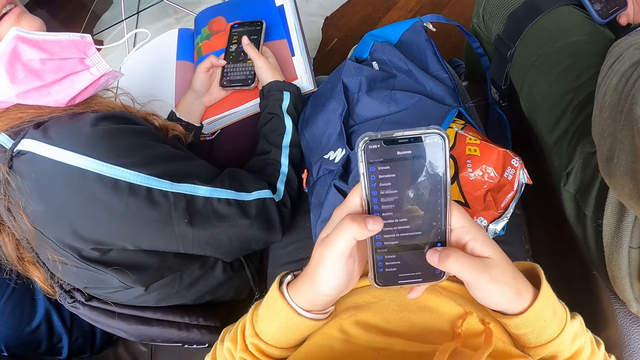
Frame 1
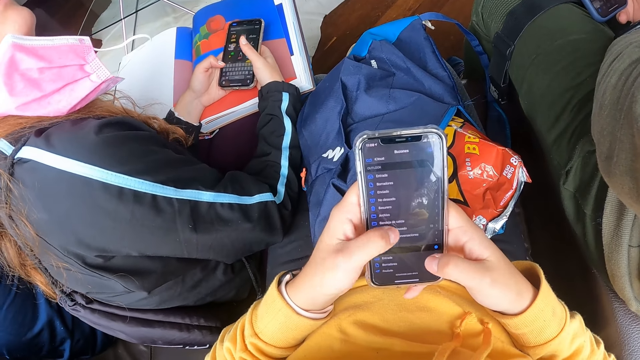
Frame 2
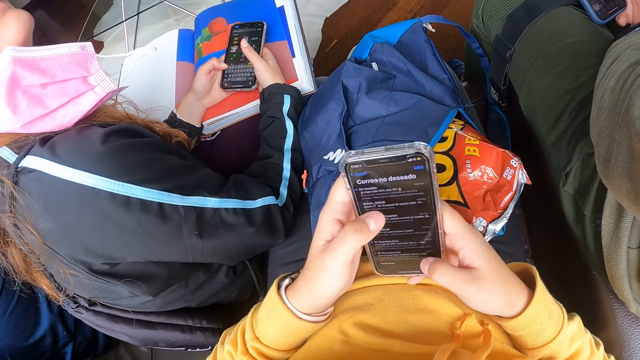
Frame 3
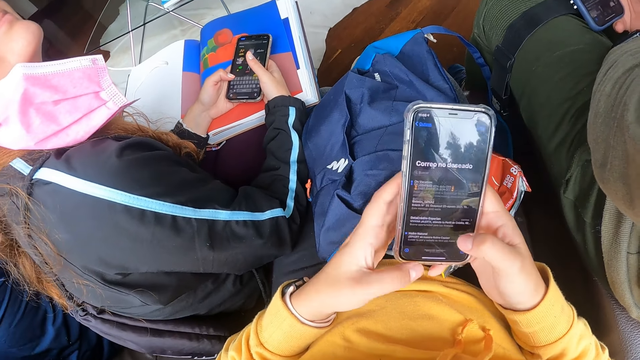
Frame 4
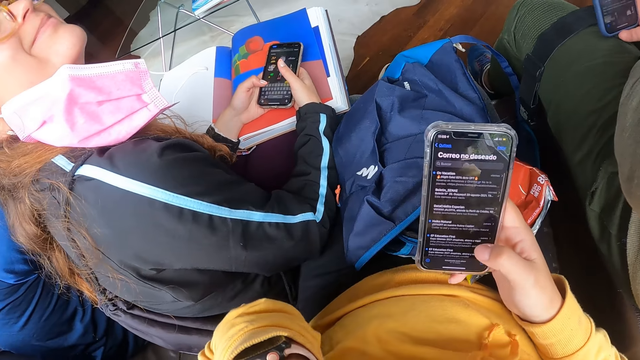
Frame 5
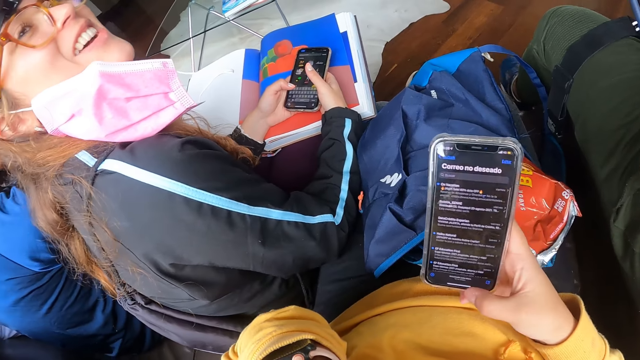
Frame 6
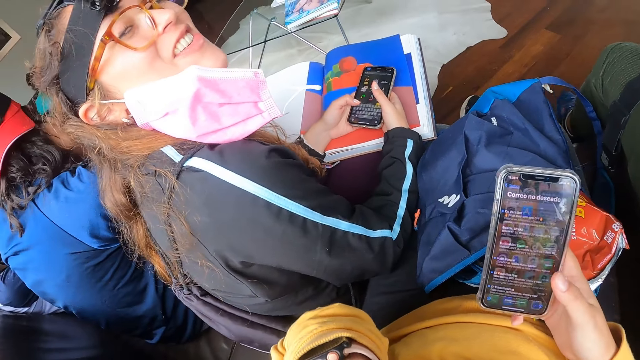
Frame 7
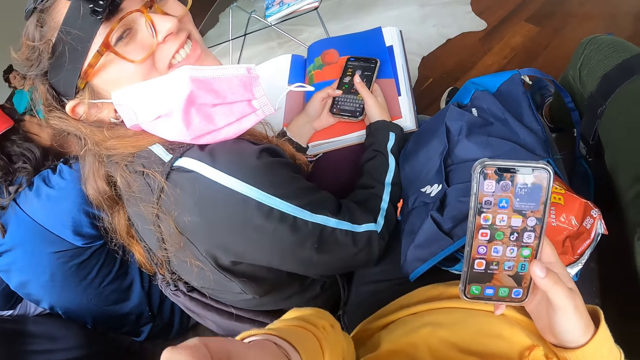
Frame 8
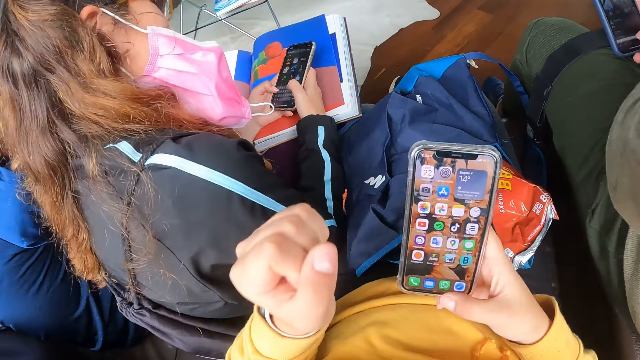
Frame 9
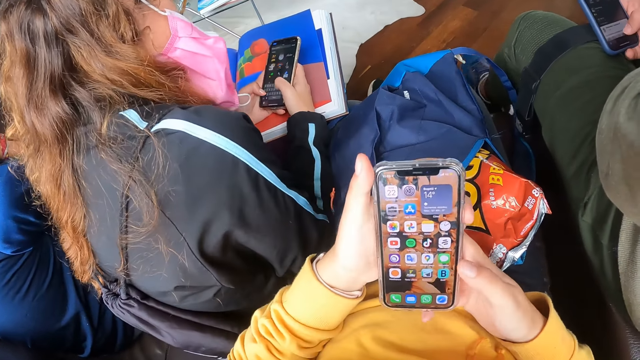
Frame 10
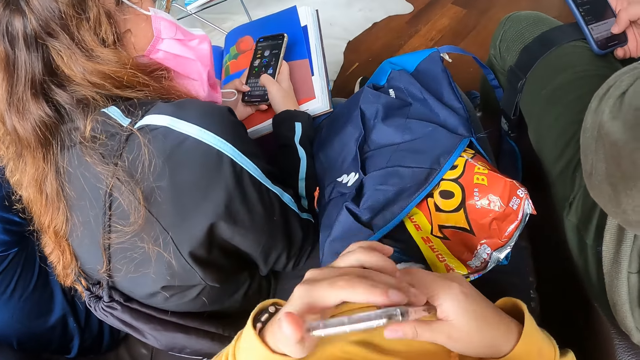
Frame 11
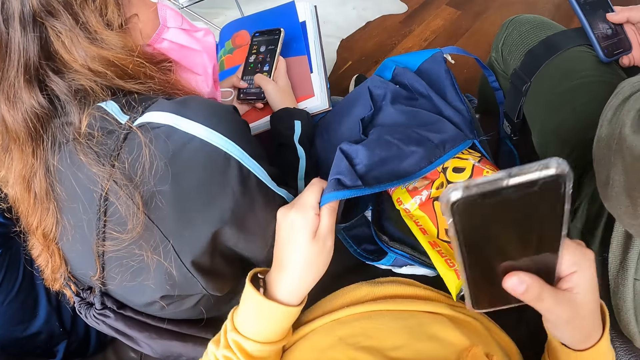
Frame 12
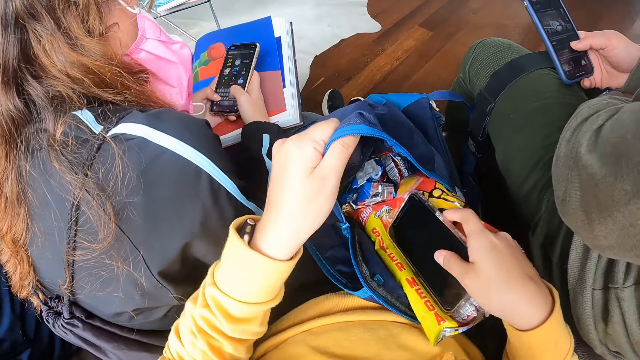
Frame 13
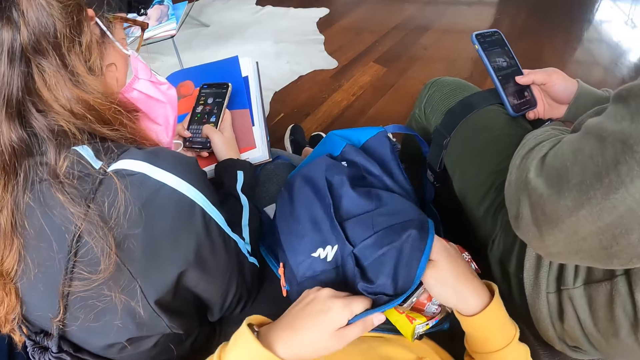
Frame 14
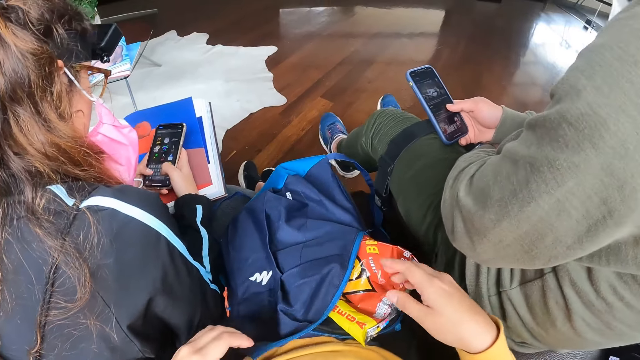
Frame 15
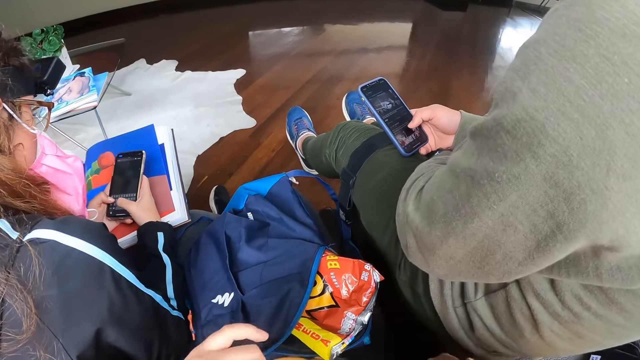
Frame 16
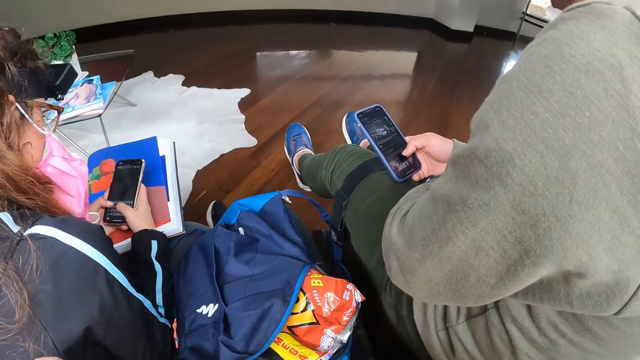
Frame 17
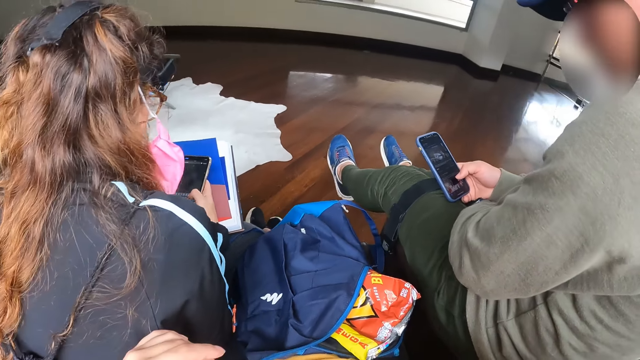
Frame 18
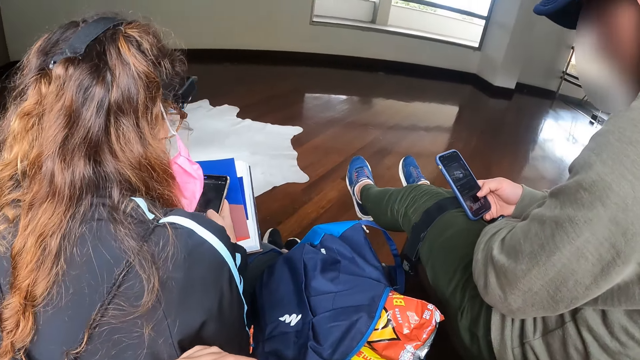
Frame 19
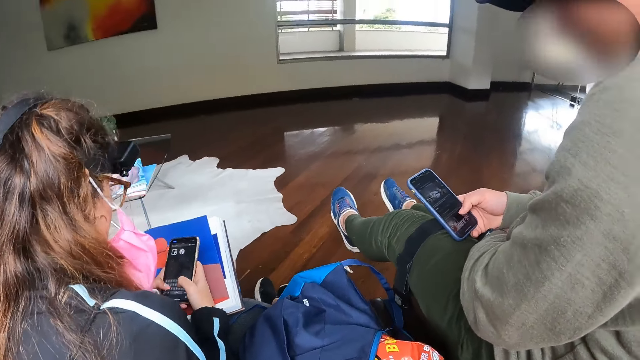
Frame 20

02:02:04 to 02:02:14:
A woman converses. The camera wearer opens the bag with her left hand. She holds her bag. She places the phone in the bag with her right hand.

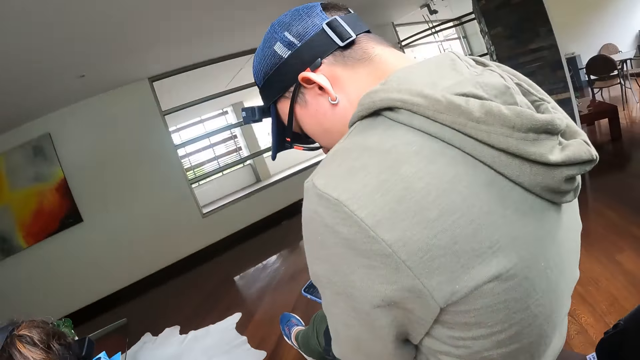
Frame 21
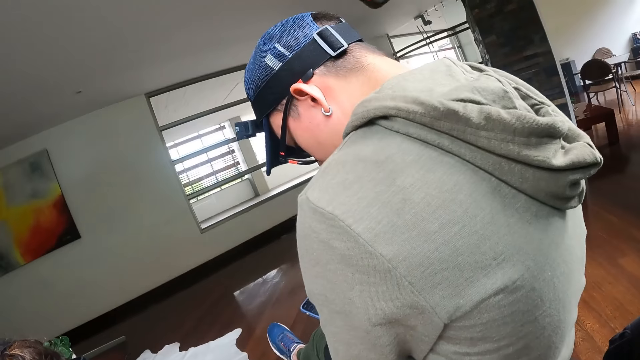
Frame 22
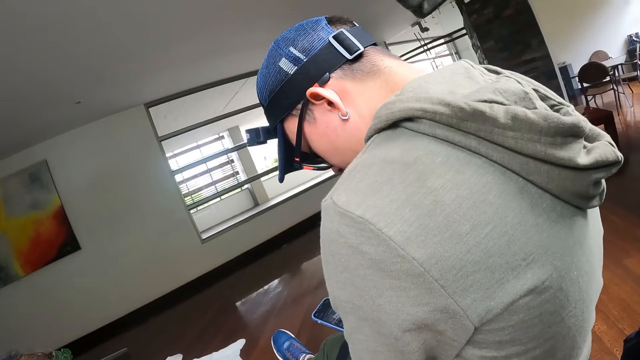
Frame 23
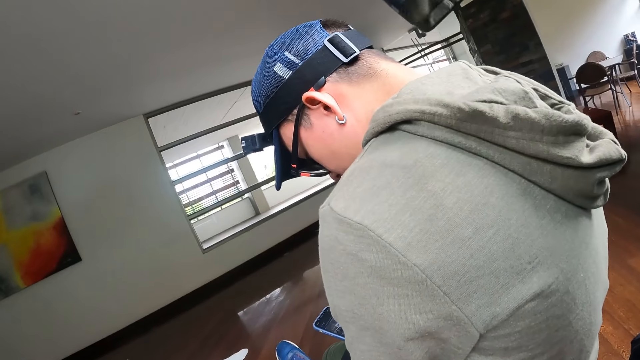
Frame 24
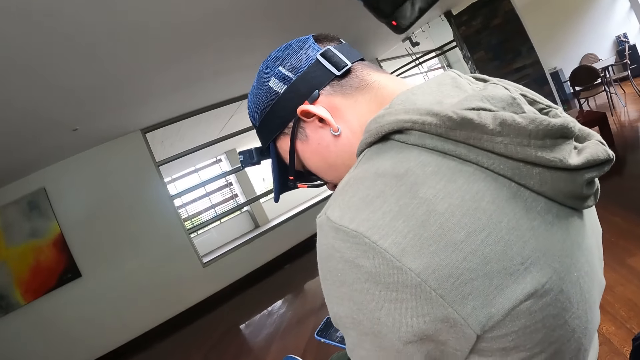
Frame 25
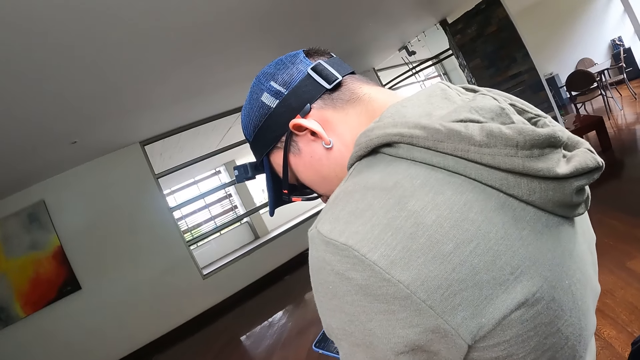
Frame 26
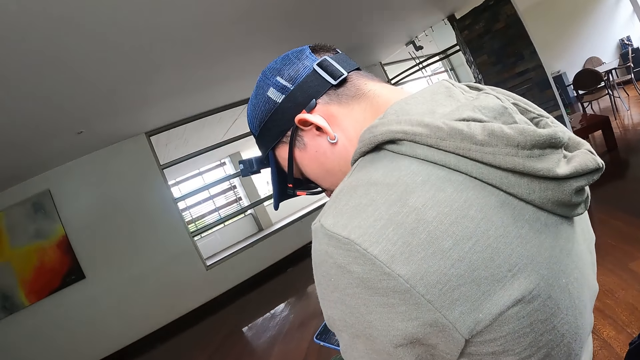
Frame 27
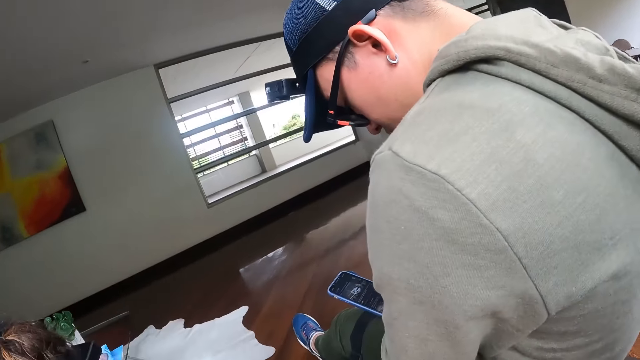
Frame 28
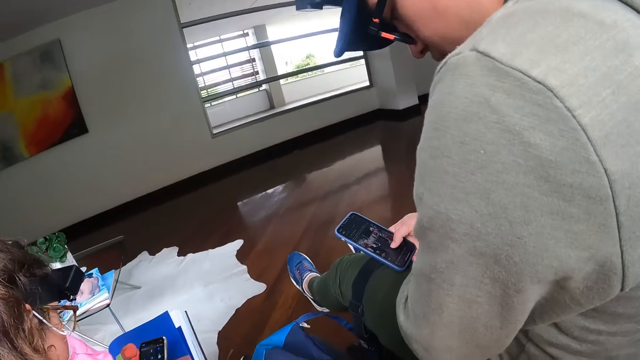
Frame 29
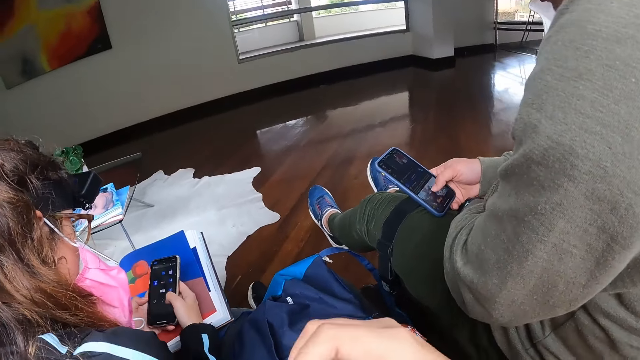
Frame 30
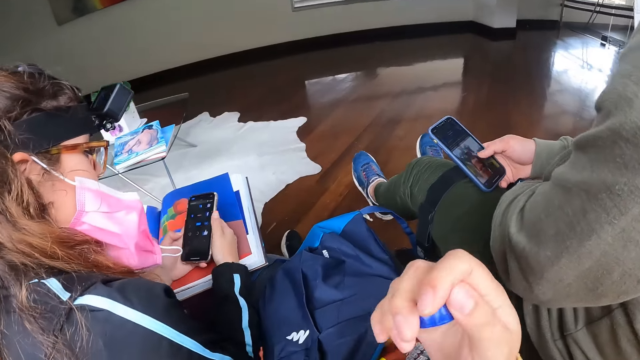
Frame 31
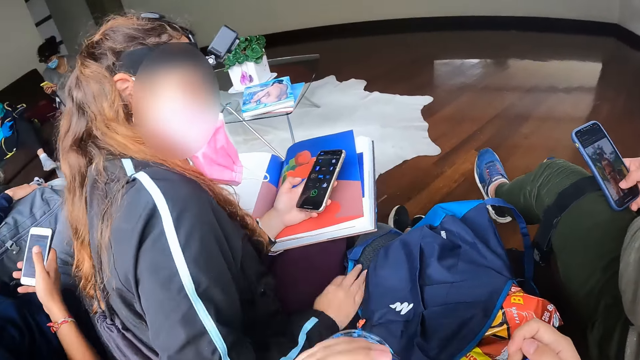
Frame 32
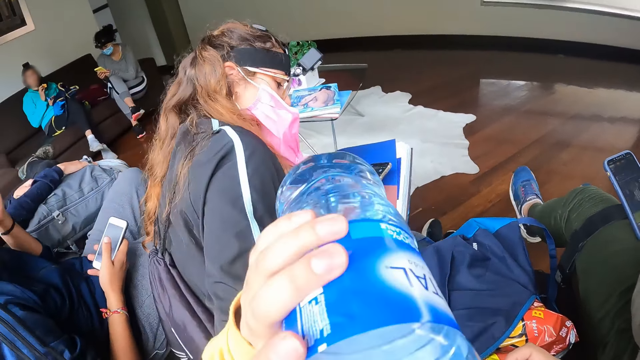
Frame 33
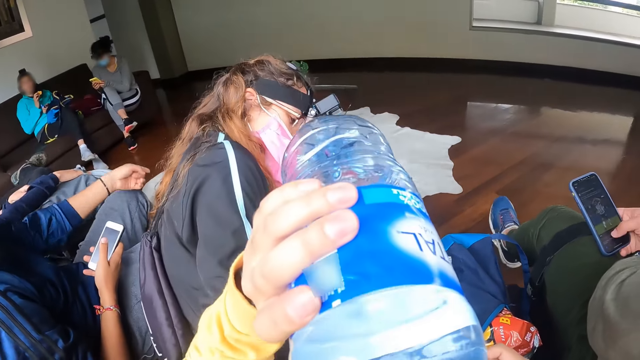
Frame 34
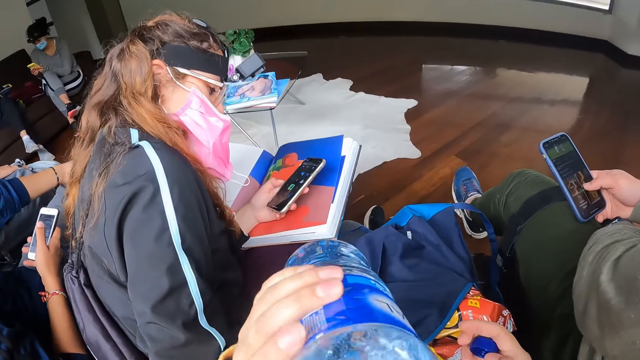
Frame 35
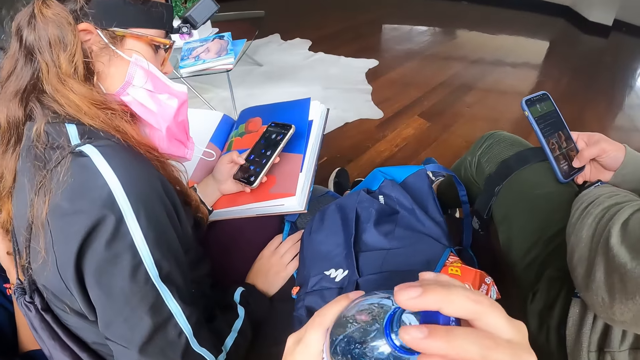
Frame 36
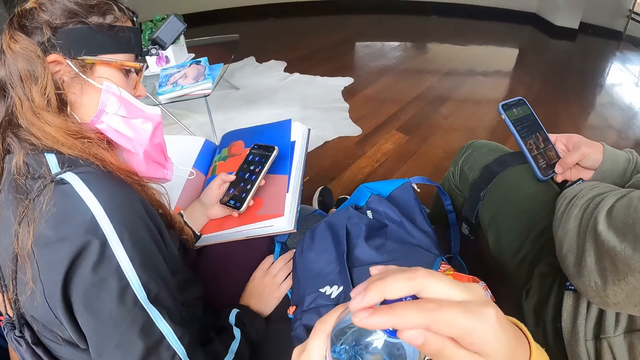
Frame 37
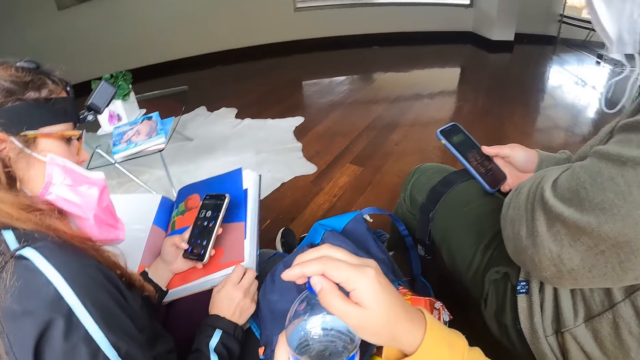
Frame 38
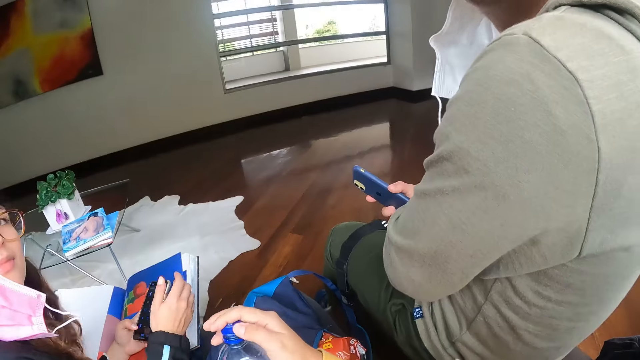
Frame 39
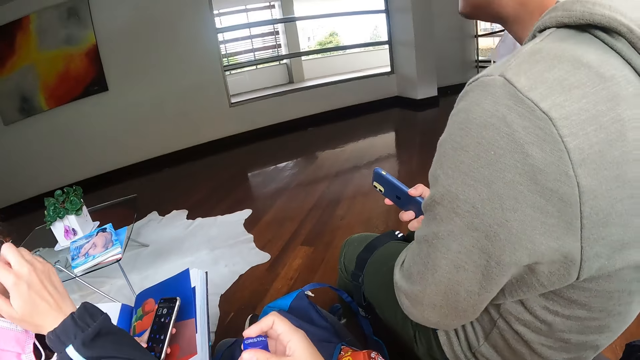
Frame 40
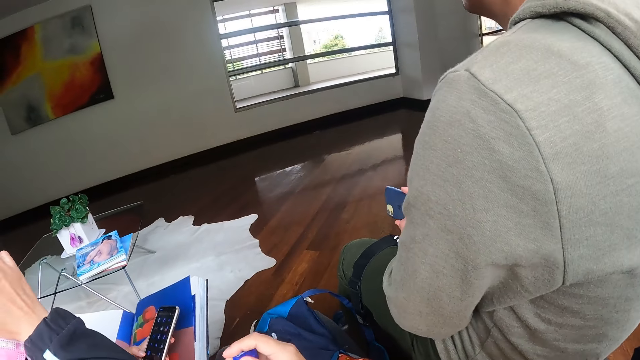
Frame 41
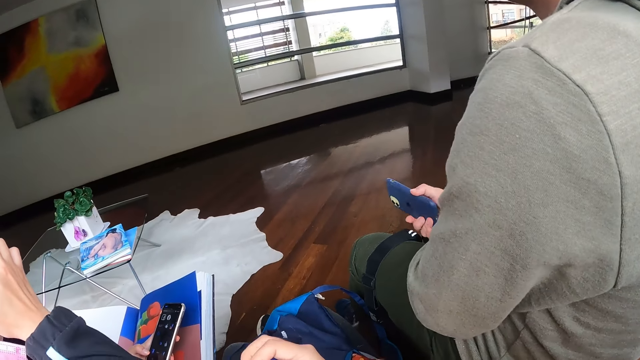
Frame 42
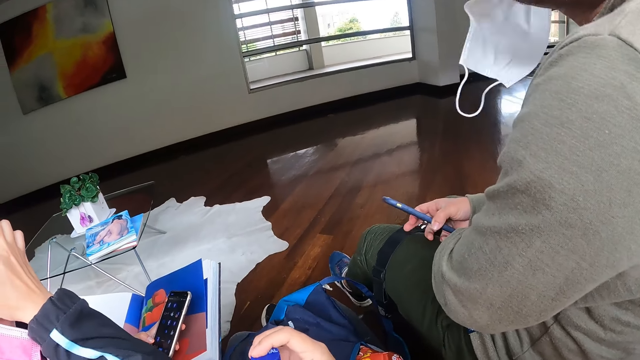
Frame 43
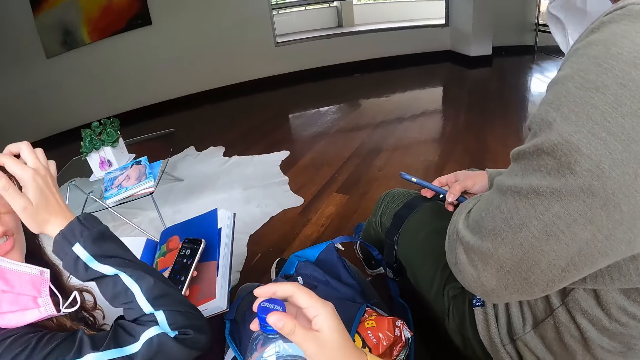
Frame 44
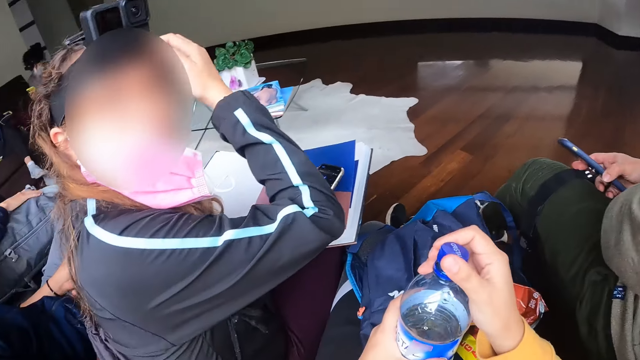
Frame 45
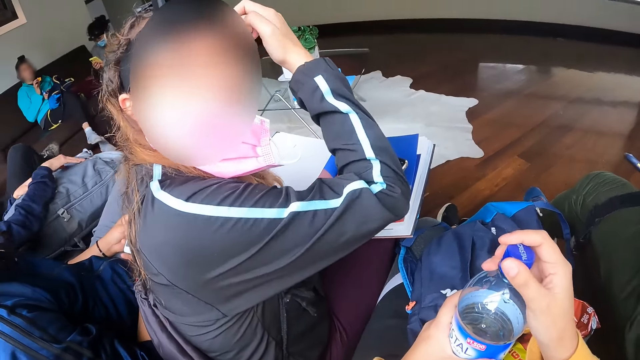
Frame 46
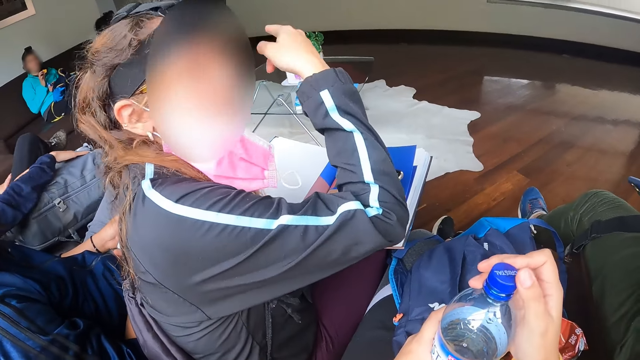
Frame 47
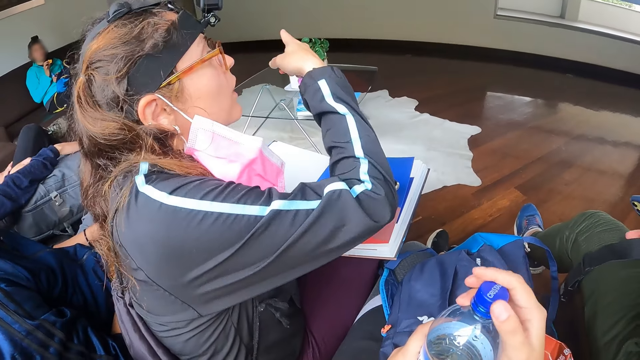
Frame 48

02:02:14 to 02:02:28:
The camera wearer looks around. The woman holds the phone with her left hand. The man holds the phone with his right hand. The camera wearer drinks water from a bottle in her left hand. She covers the bottle in her left hand with a bottle cover in her right hand. The woman adjusts her hair with her right hand. The camera wearer interacts with the woman.
